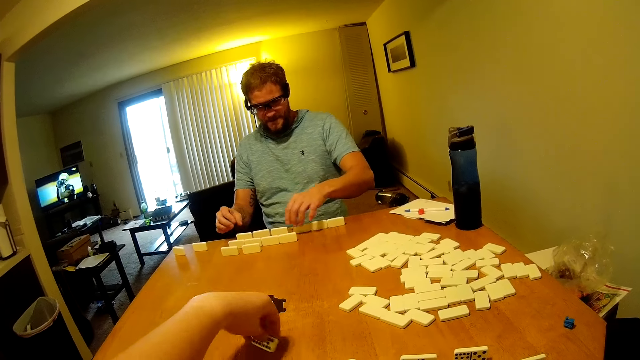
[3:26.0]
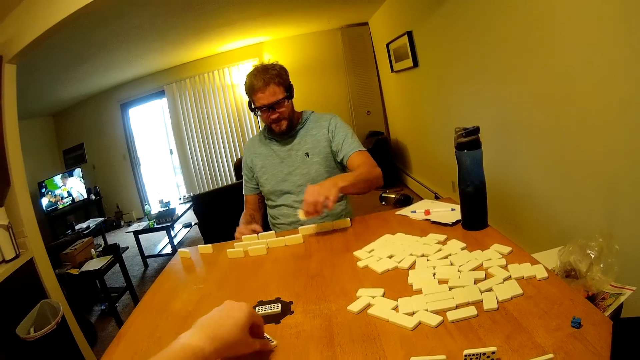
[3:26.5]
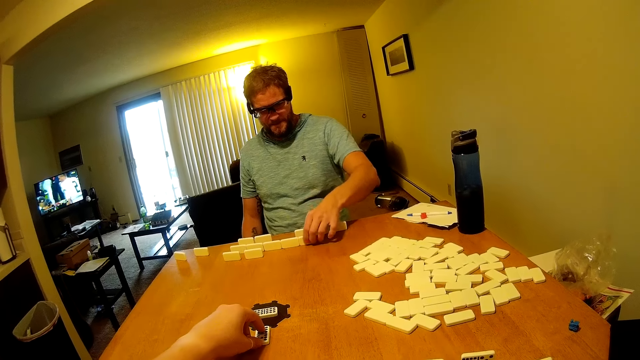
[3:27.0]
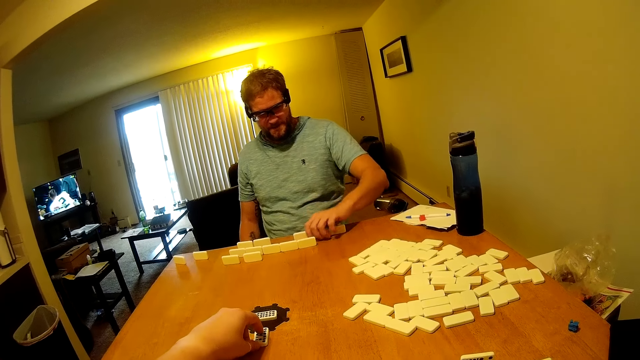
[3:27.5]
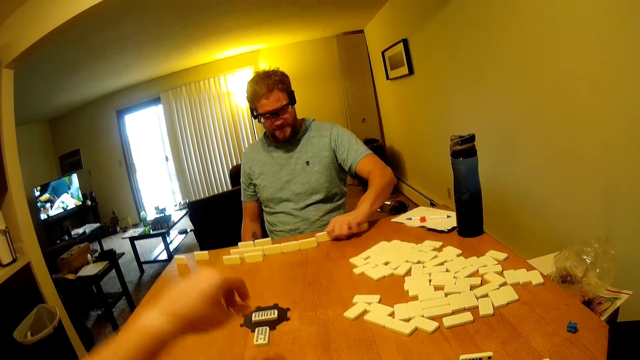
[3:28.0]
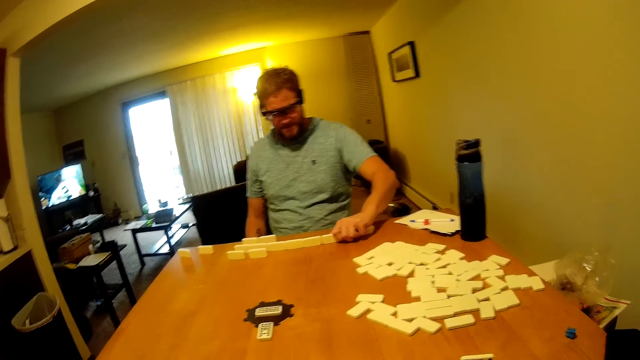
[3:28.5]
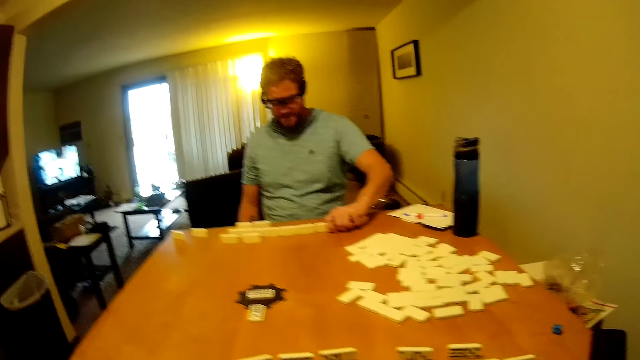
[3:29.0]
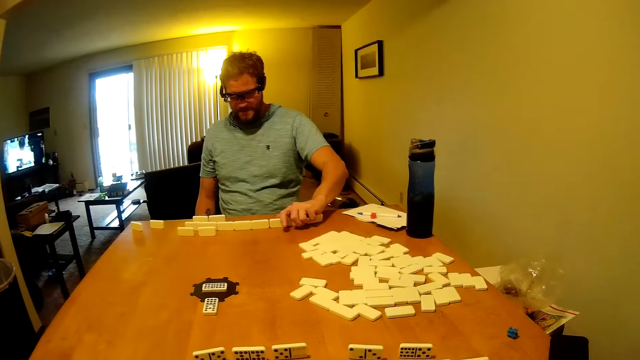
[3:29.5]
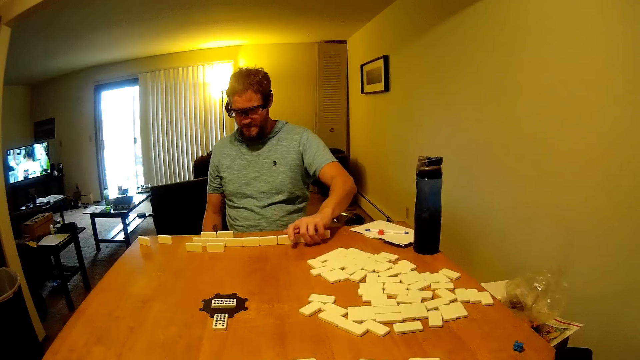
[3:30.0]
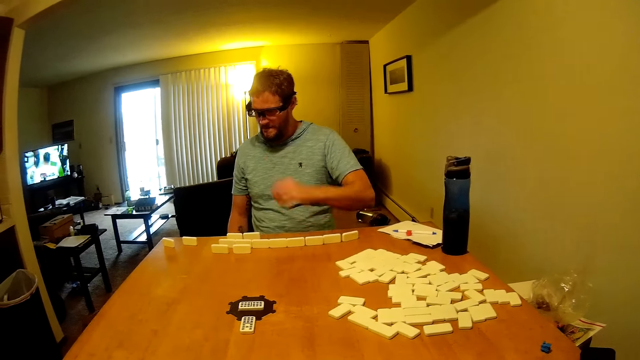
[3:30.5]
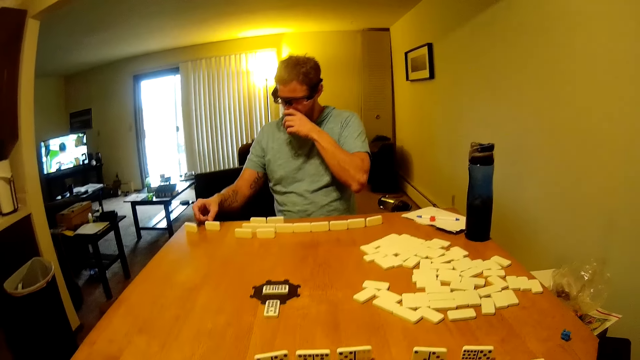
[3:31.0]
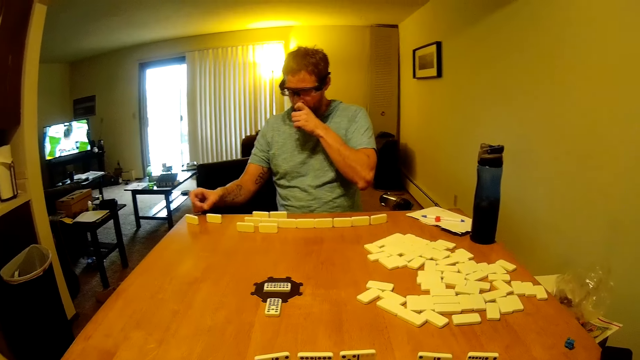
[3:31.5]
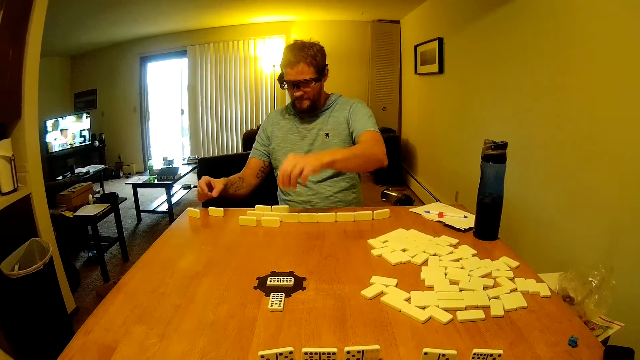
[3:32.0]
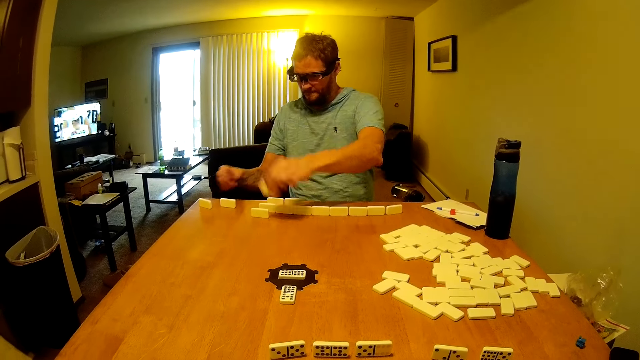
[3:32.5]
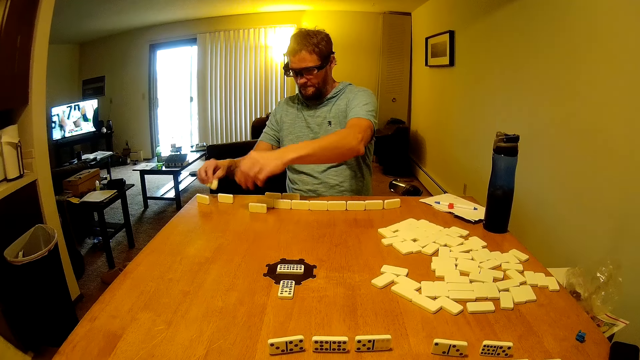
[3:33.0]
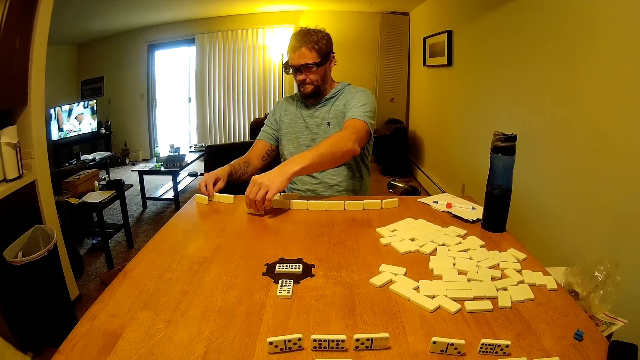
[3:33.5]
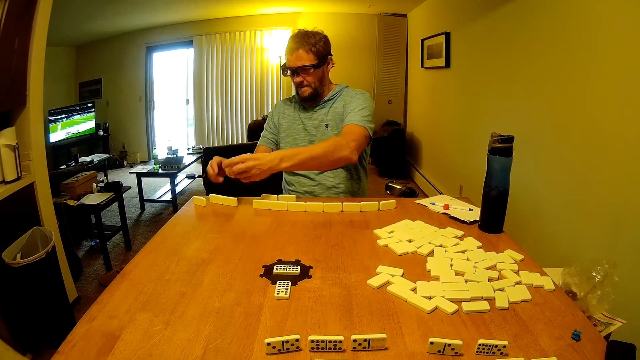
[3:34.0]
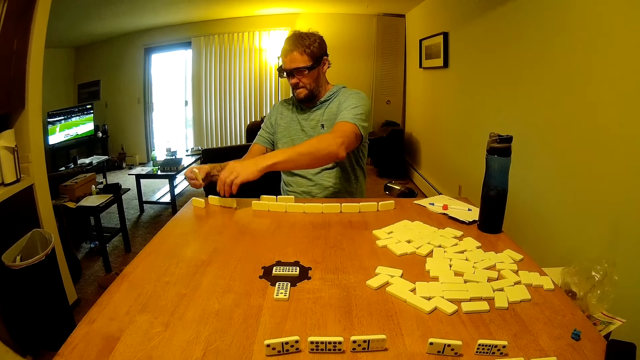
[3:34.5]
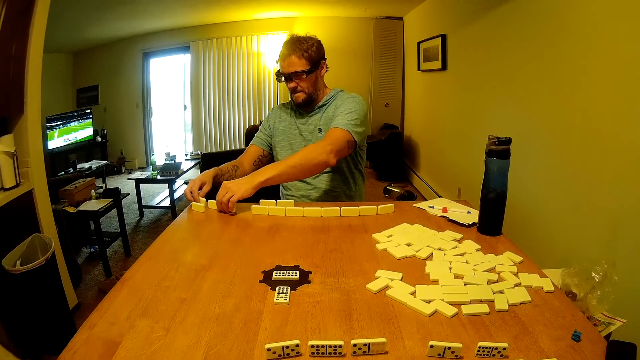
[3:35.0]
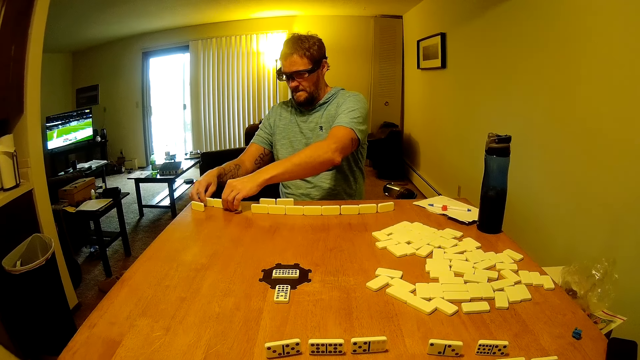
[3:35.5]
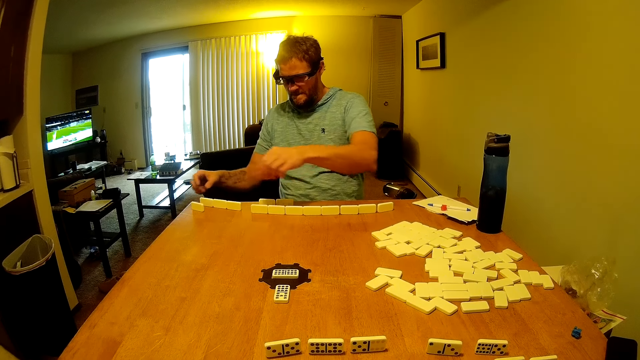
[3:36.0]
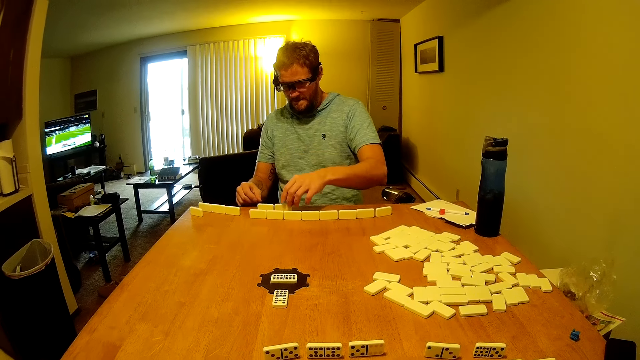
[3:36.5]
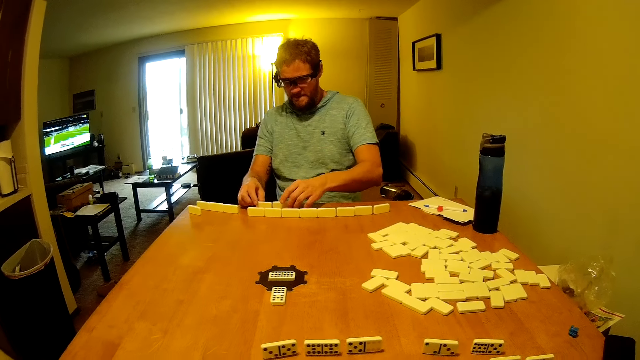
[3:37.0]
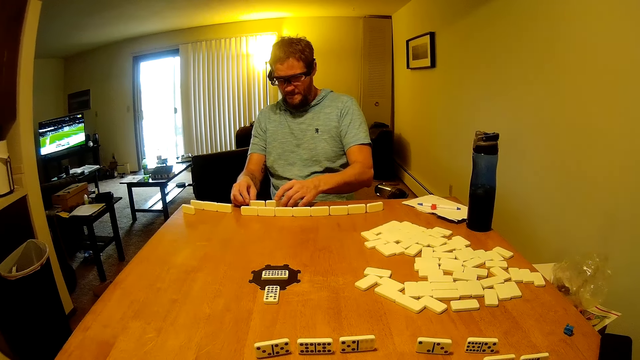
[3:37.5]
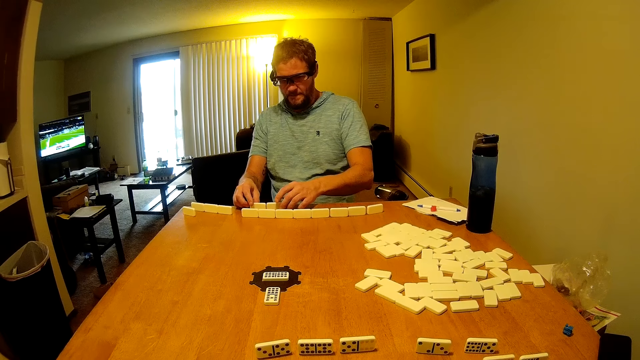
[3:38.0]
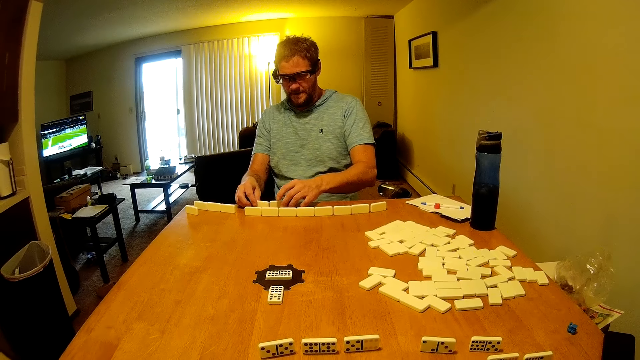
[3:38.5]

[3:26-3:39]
The camera wearer picks a domino from the table and places the domino on the table. A man picks a domino from the table and places the domino on the table. The camera wearer moves the domino on the table towards something. The man moves the dominoes on the table and puts the dominoes together. The camera wearer looks around the table. The man lifts his left hand and touches his face. The man picks a domino from the table, holds the domino with his right hand and places the domino on the table. The man picks a domino from the table, holds the domino with his right hand, places the domino on the table and puts the dominoes together.

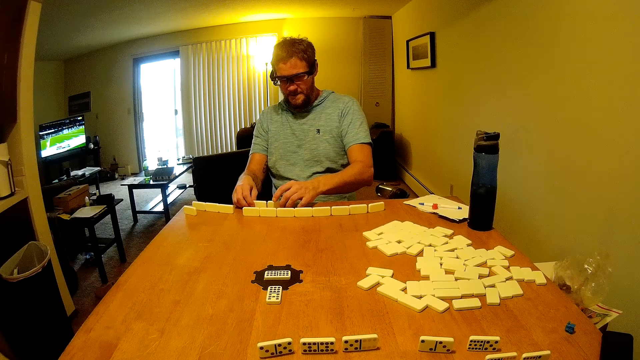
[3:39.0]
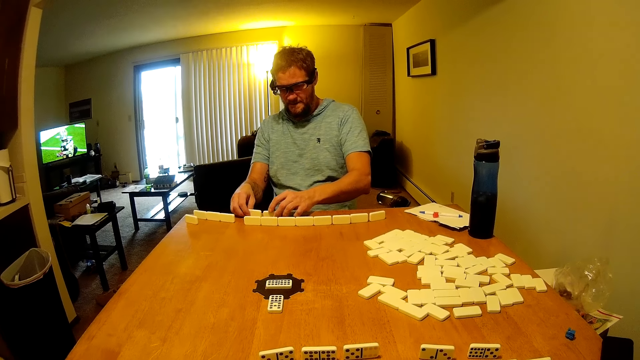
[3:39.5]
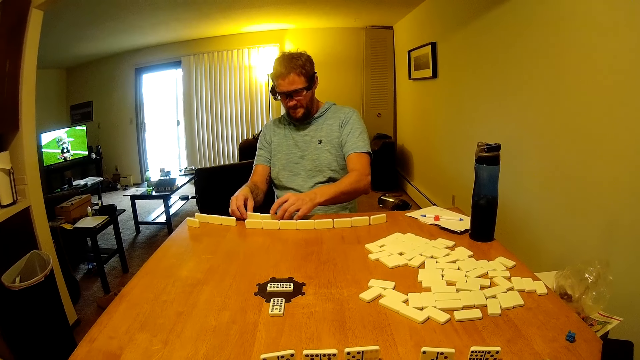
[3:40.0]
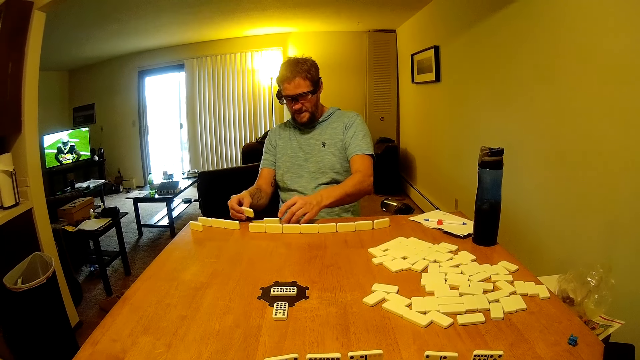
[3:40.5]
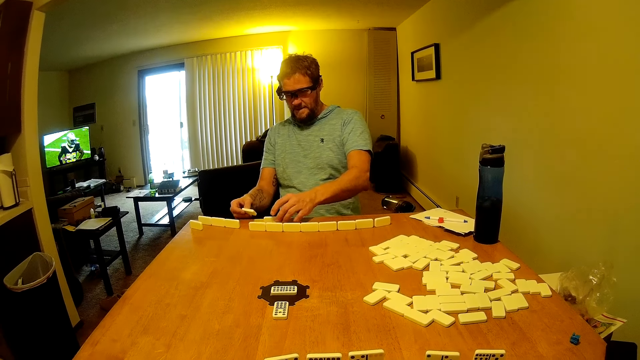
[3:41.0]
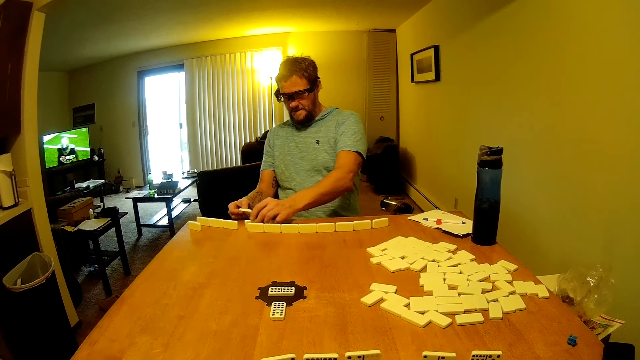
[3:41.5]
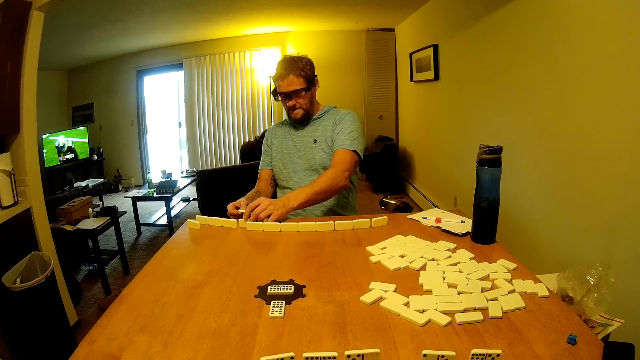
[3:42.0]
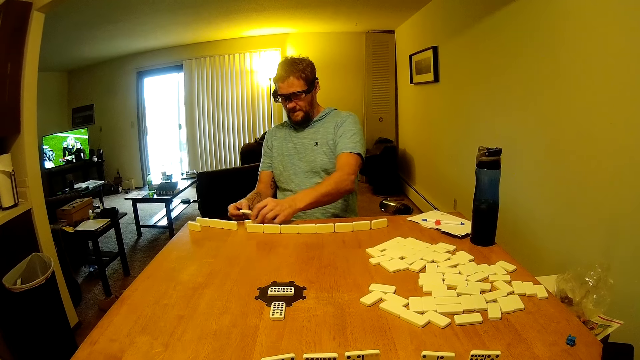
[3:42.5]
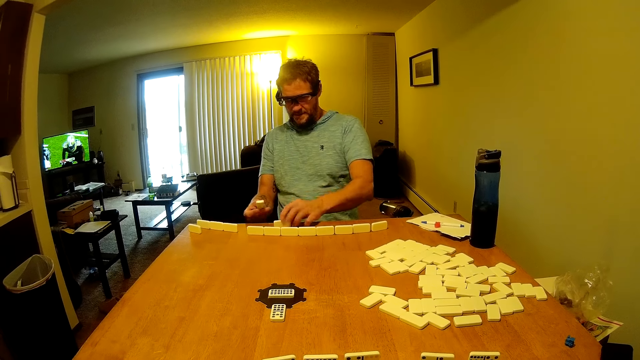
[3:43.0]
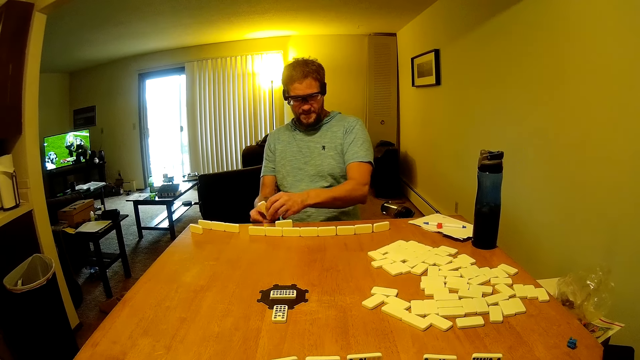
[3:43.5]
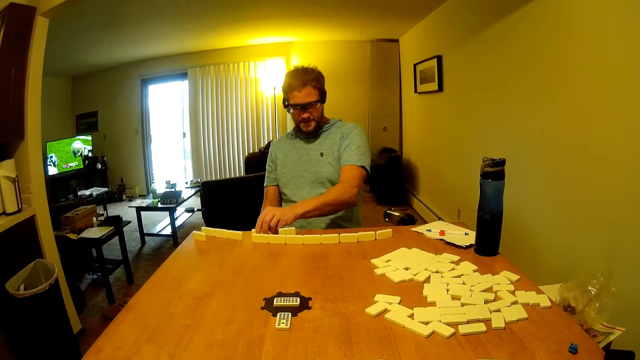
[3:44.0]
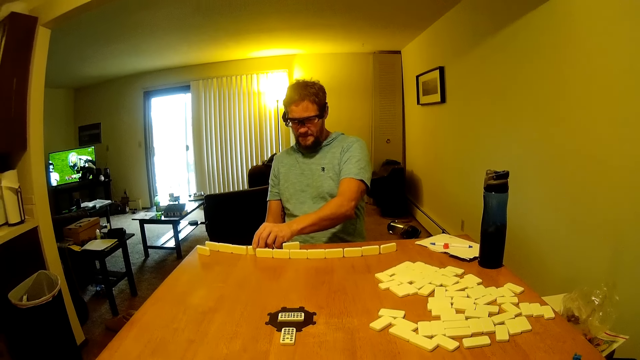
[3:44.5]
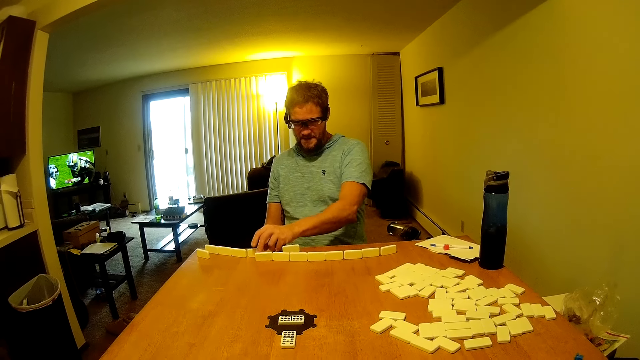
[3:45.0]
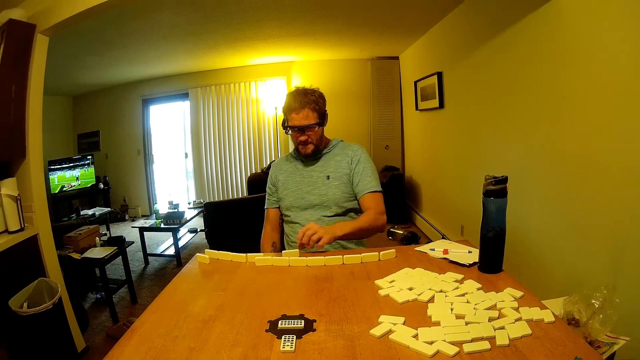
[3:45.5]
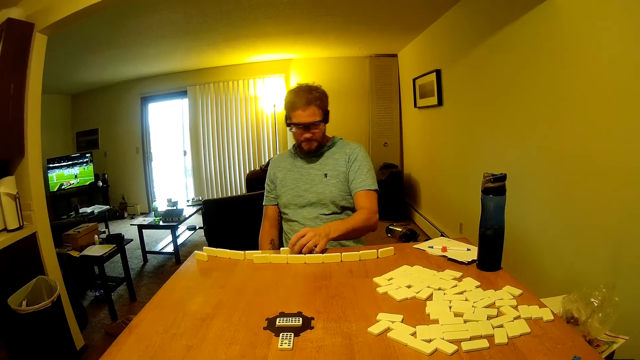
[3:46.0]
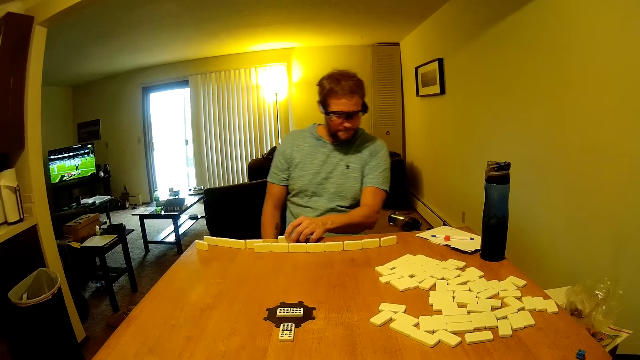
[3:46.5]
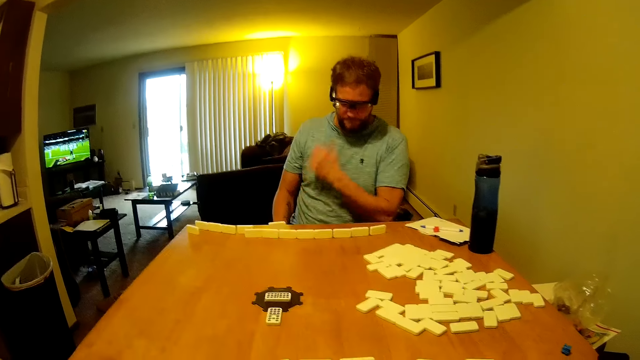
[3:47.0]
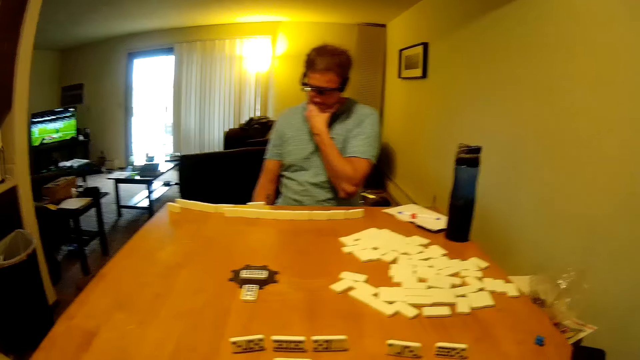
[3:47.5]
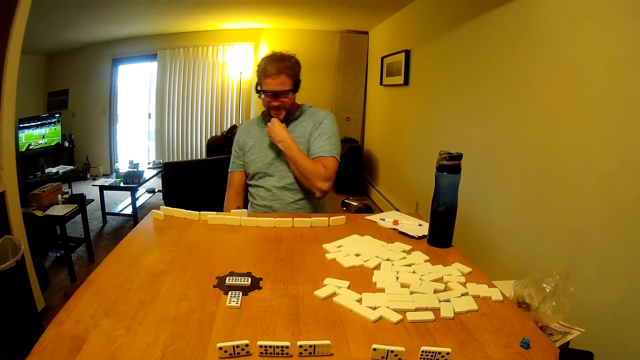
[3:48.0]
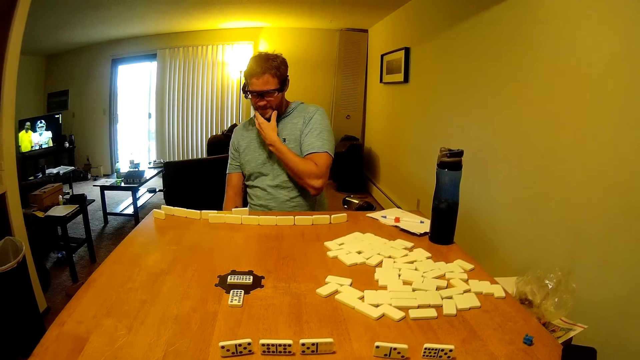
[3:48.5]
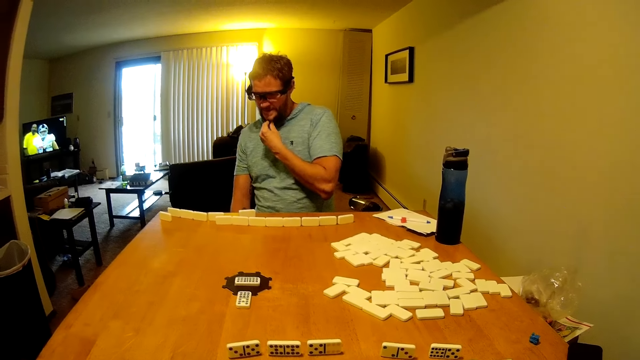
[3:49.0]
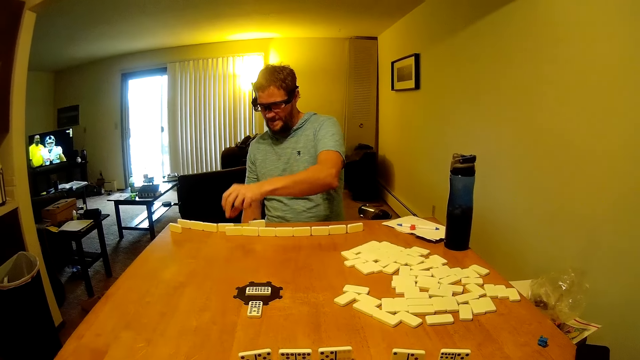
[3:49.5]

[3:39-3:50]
A man moves the dominoes on the table. The man picks a domino from the table and moves a domino on the table. The man holds a domino with his left hand and places the domino on the table. The man holds a domino on the table, looks around the table, lifts his left hand, holds his chin and looks around the table.
